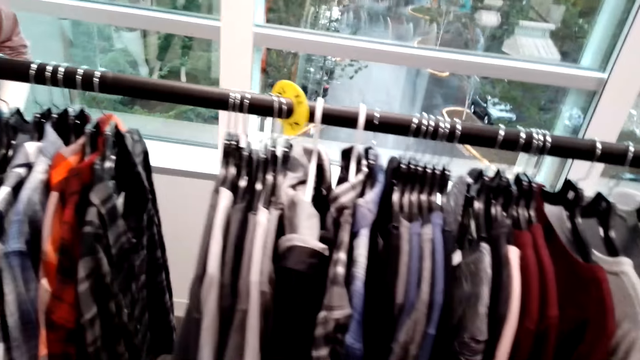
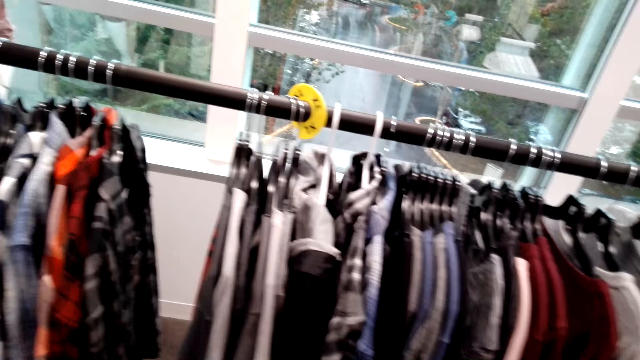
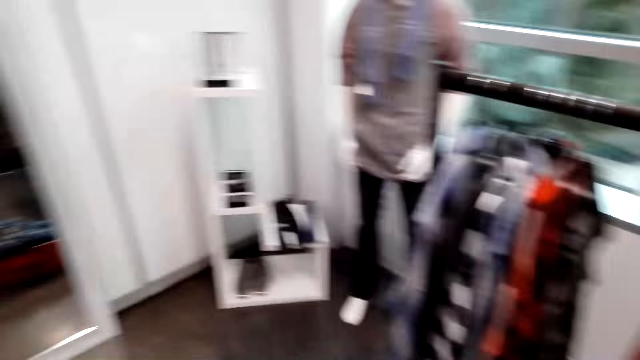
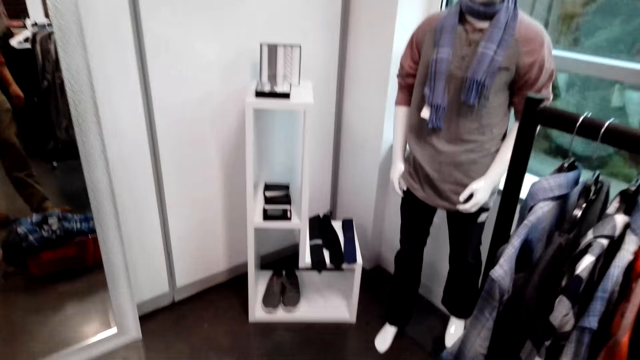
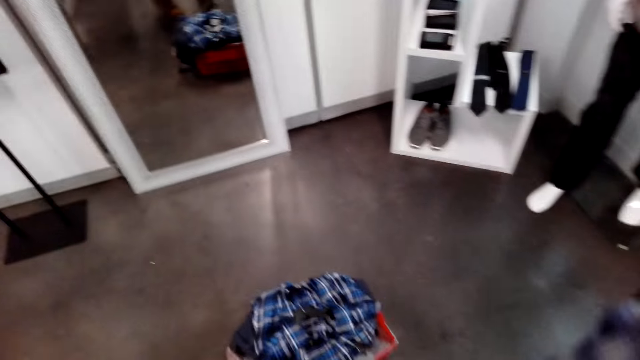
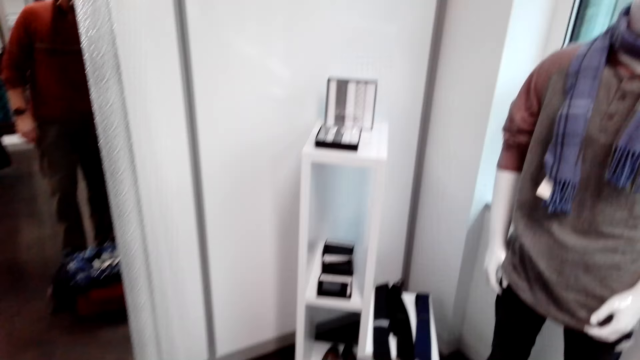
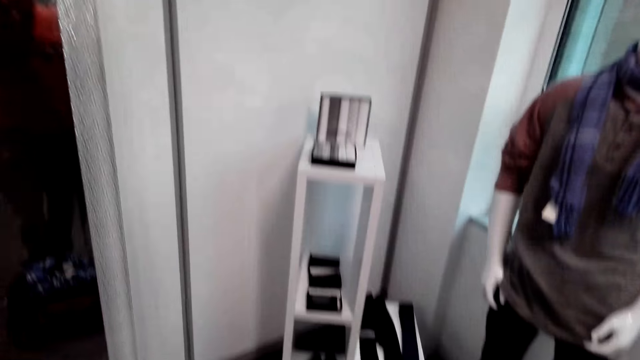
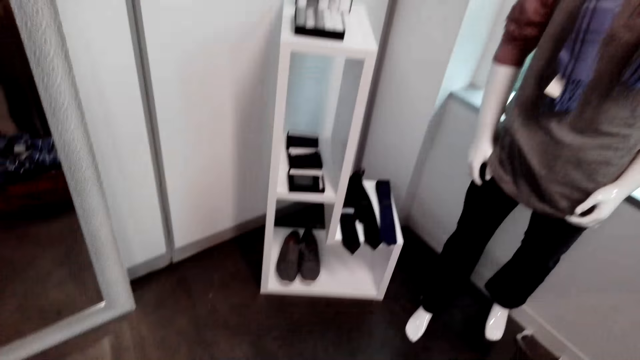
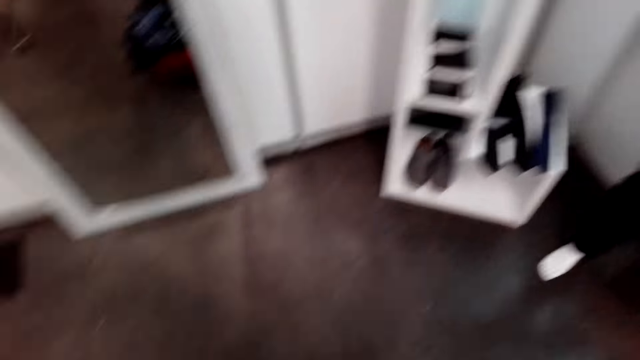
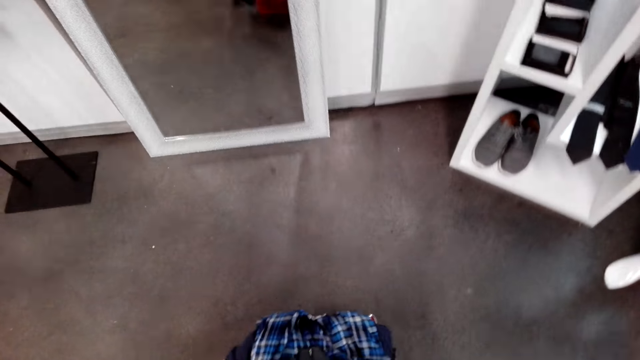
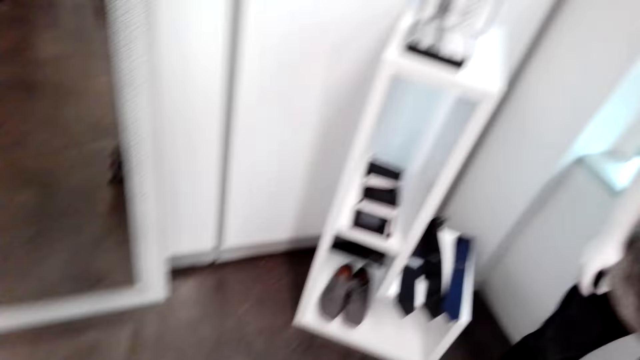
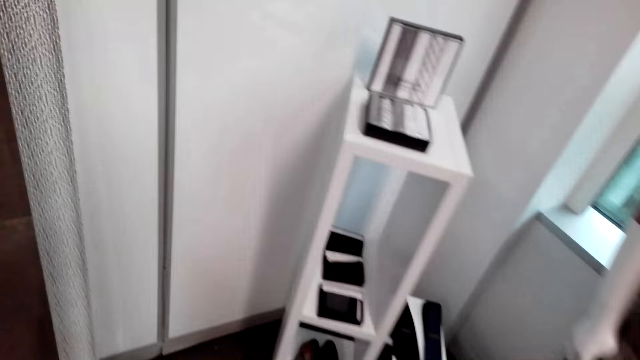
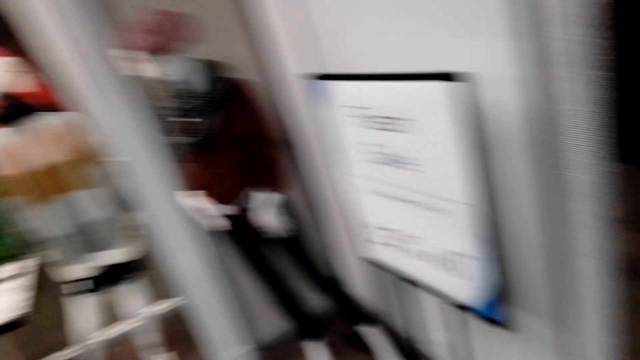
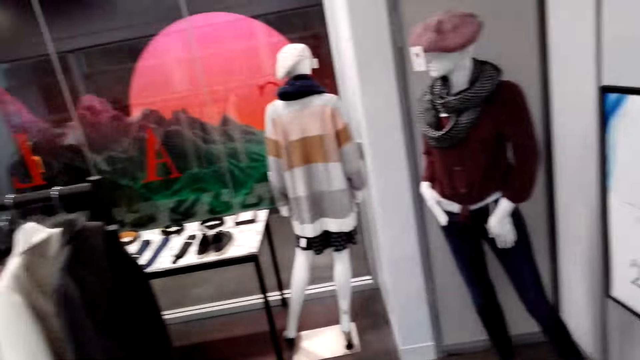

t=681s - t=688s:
The camera wearer walks in the shop.

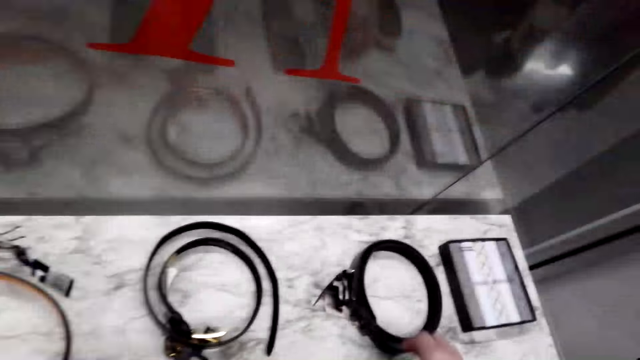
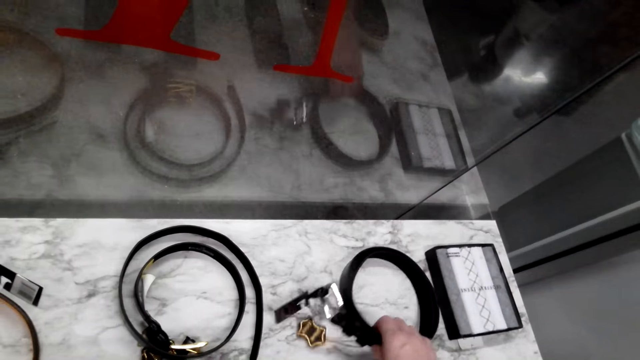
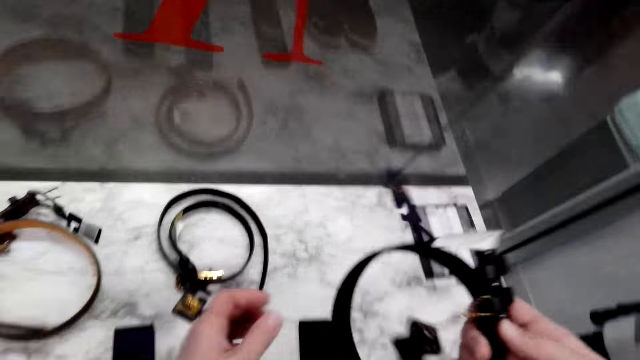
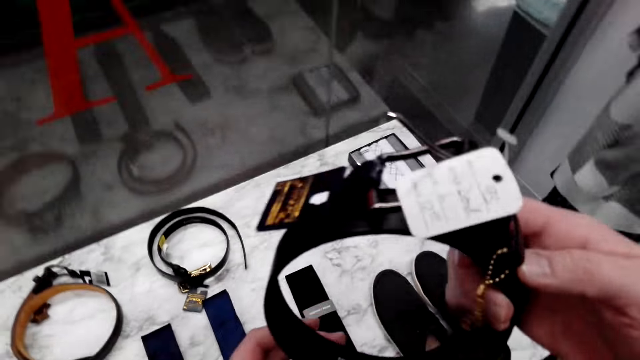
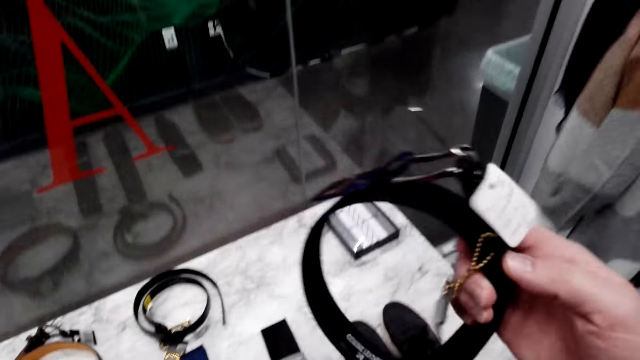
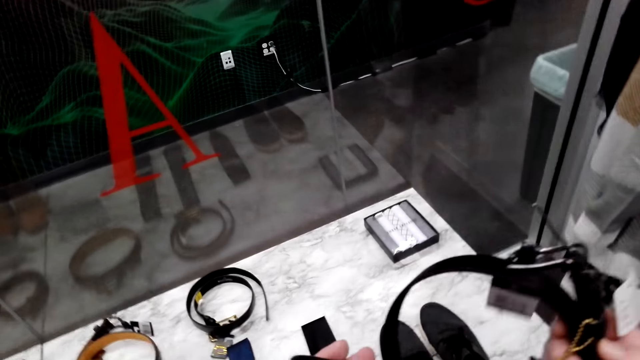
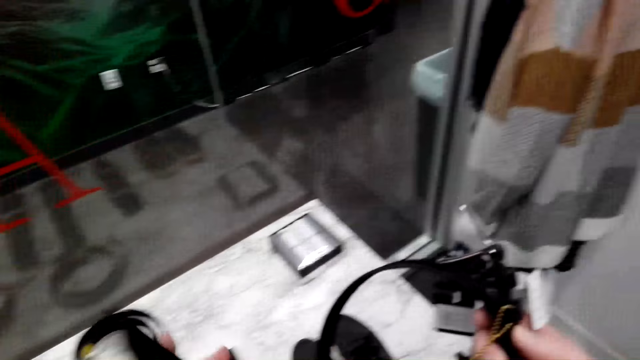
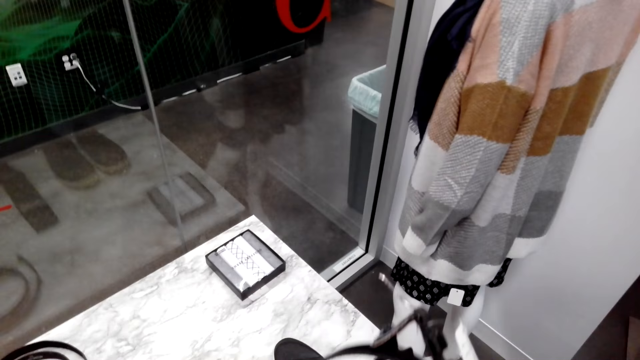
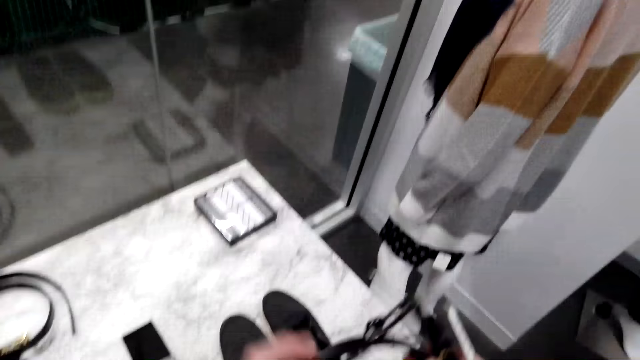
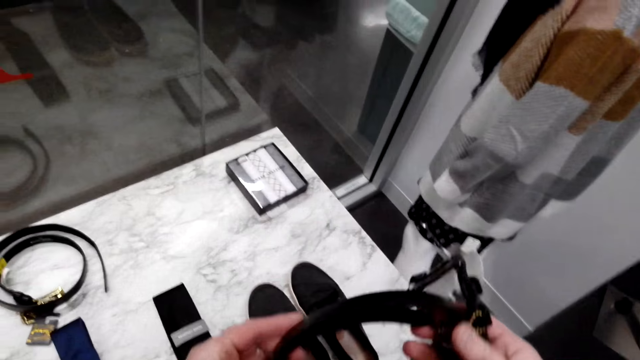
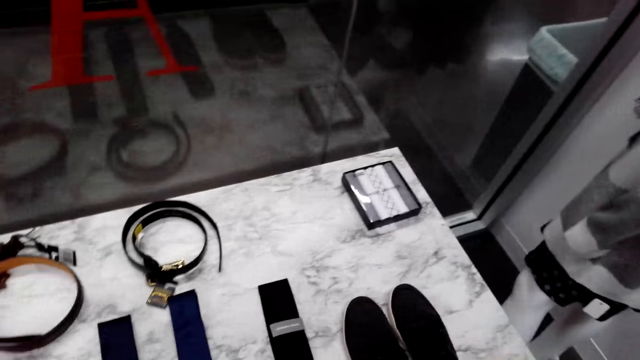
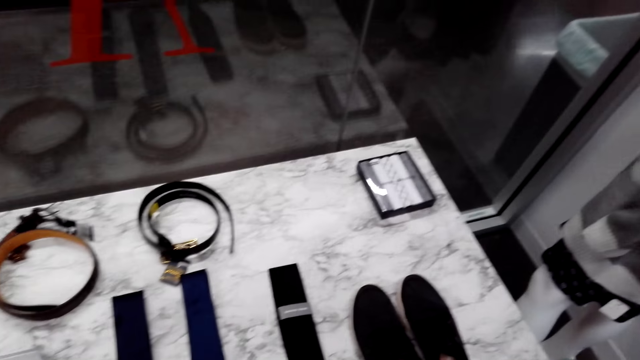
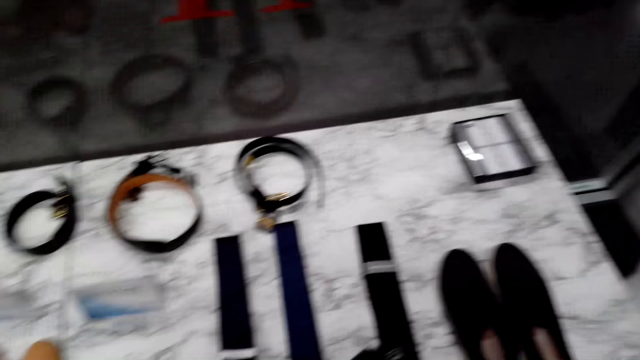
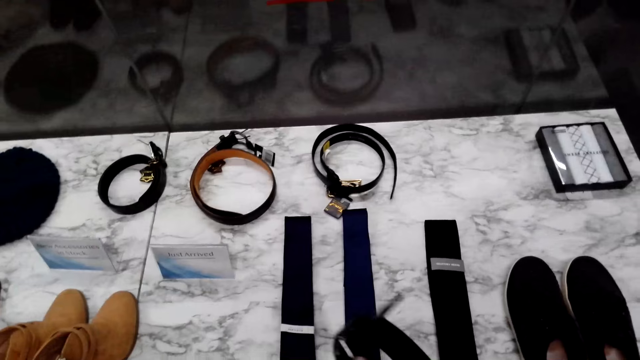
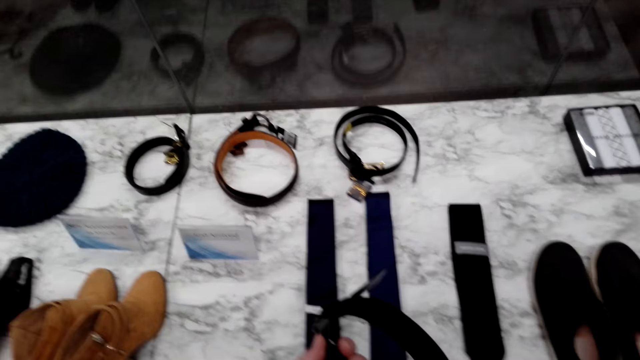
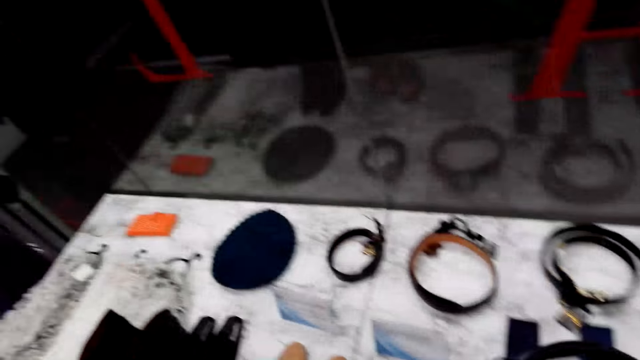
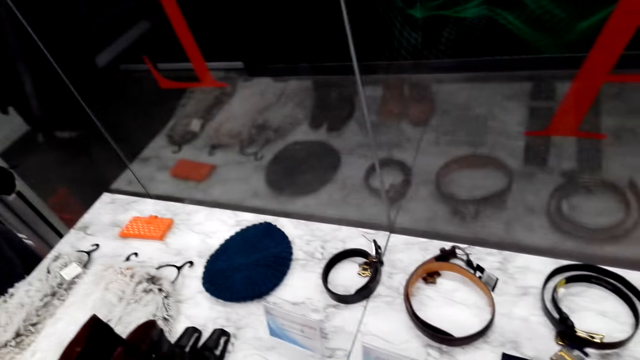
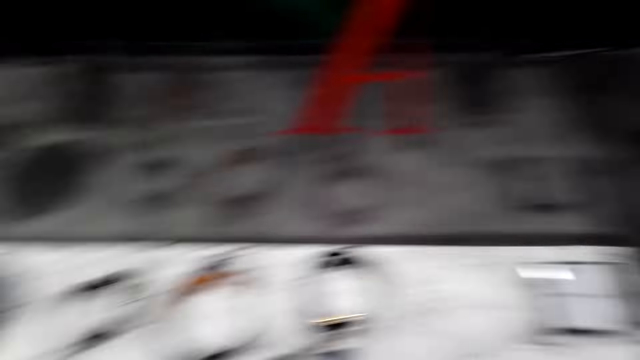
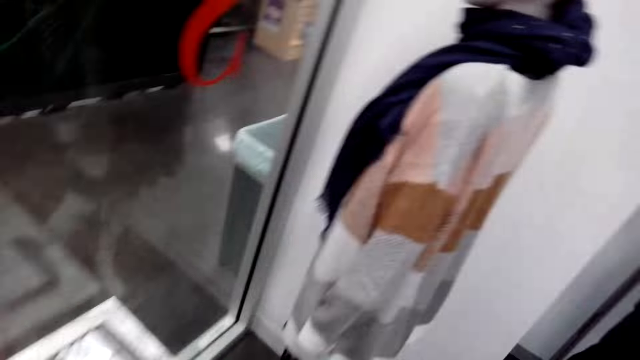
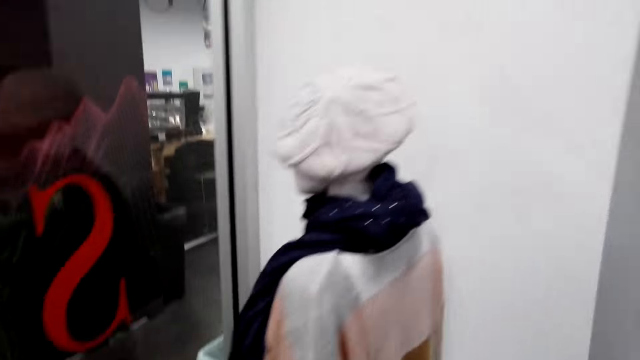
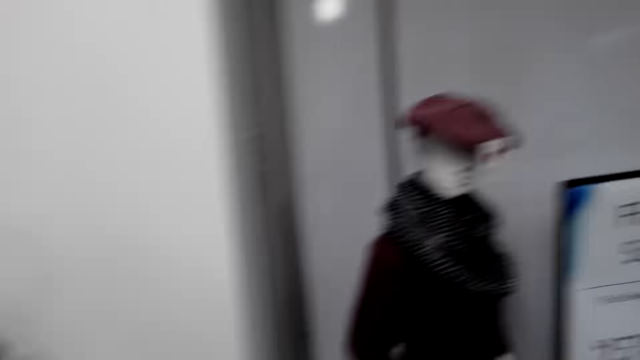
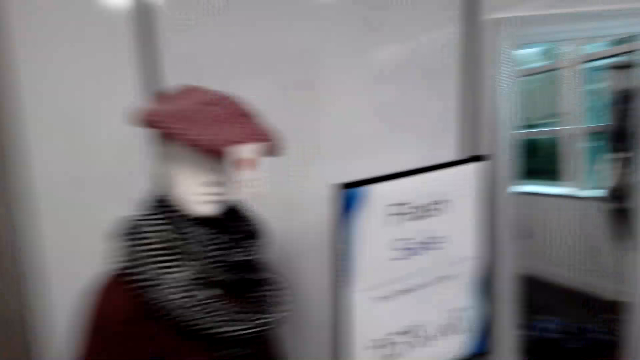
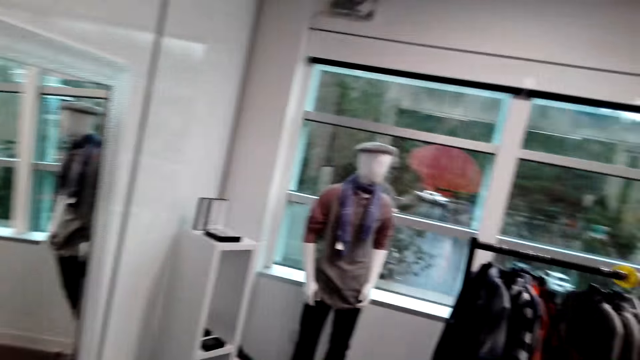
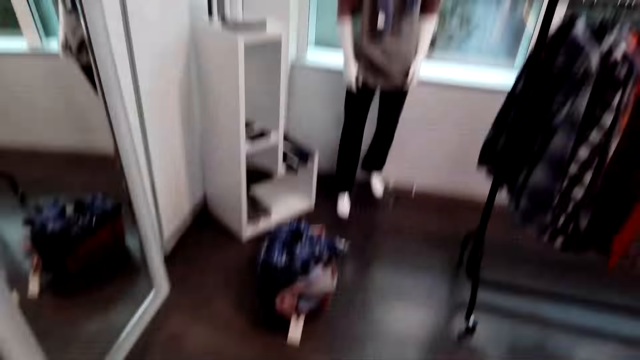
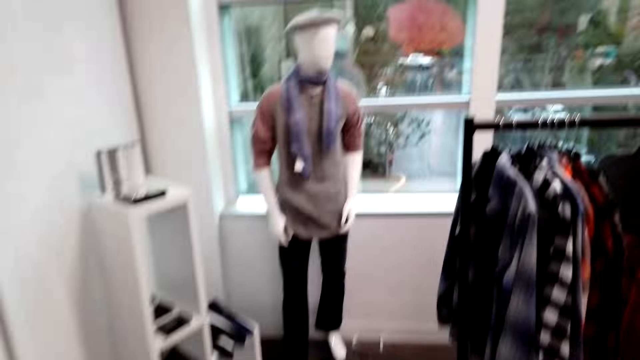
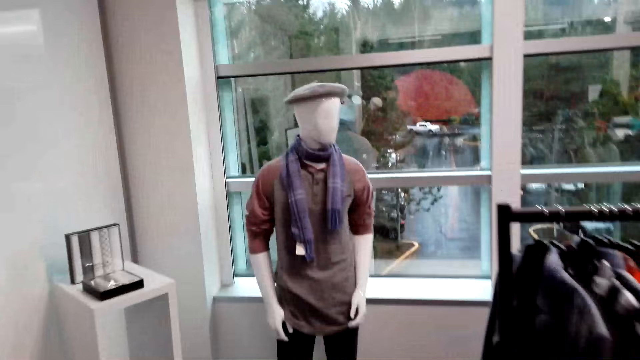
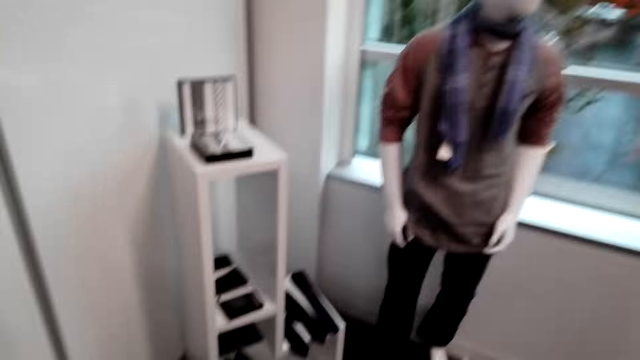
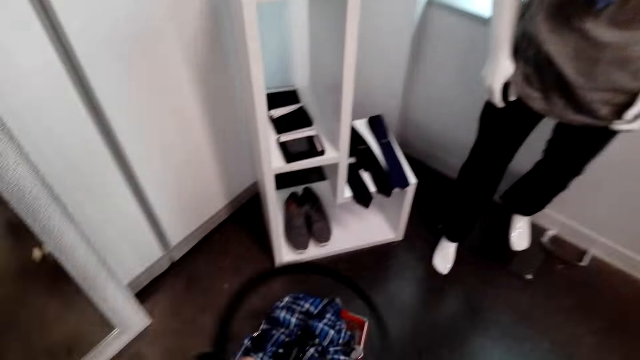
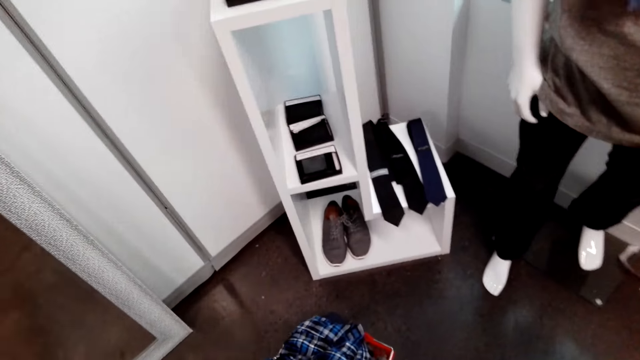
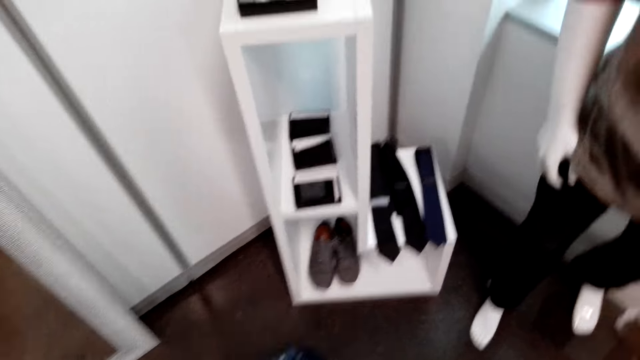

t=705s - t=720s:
The camera wearer puts down the belt on the display cabinet. They pick up the belt from the display cabinet, hold the belt and walk around in the shop.
